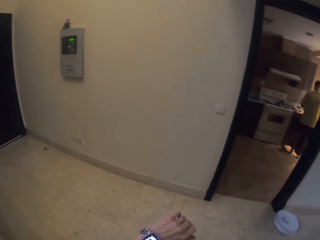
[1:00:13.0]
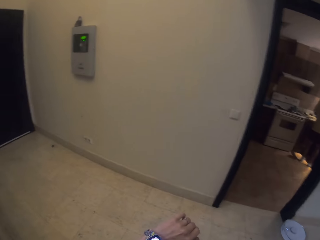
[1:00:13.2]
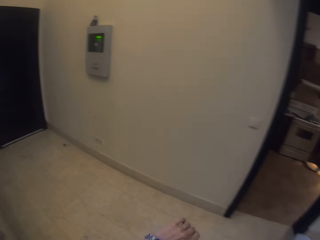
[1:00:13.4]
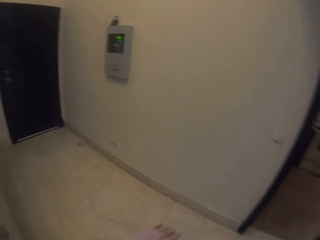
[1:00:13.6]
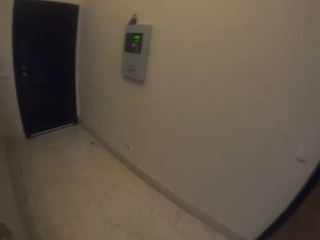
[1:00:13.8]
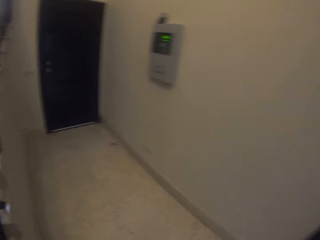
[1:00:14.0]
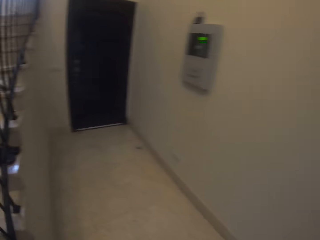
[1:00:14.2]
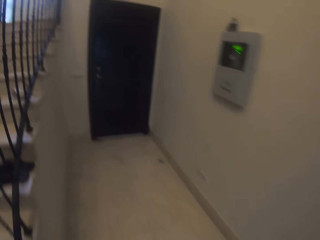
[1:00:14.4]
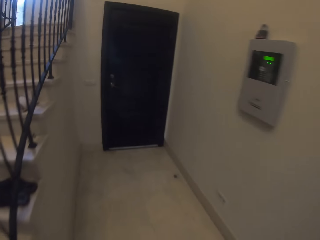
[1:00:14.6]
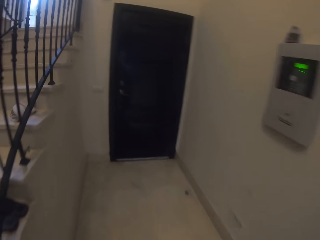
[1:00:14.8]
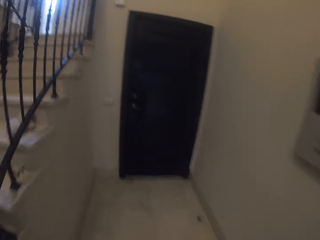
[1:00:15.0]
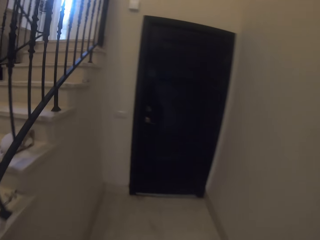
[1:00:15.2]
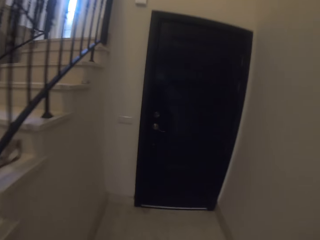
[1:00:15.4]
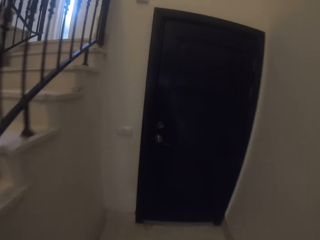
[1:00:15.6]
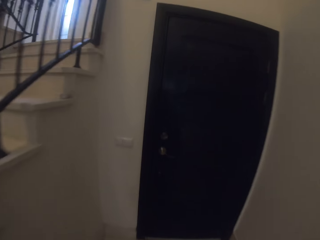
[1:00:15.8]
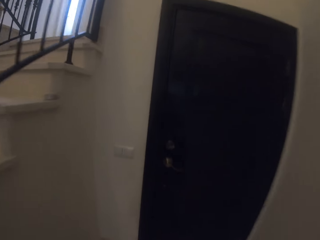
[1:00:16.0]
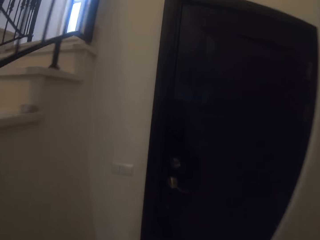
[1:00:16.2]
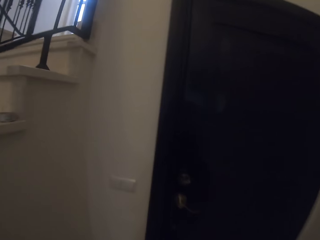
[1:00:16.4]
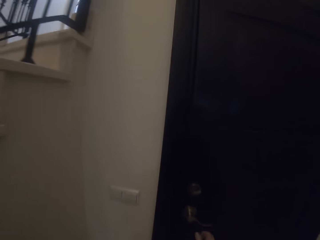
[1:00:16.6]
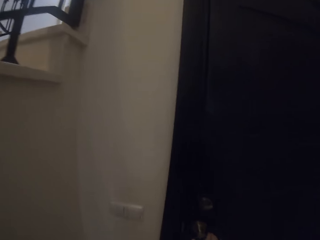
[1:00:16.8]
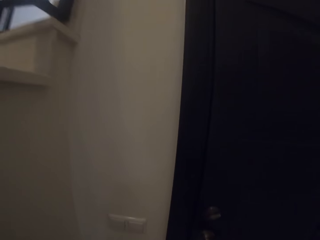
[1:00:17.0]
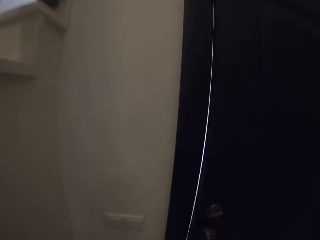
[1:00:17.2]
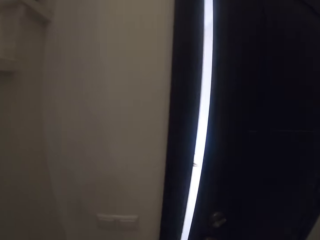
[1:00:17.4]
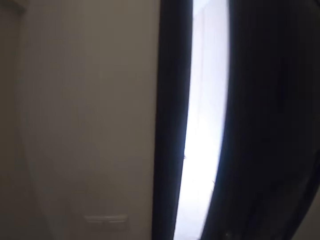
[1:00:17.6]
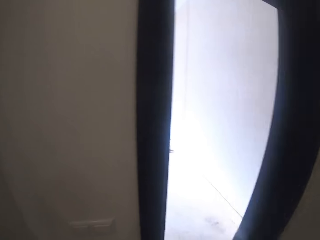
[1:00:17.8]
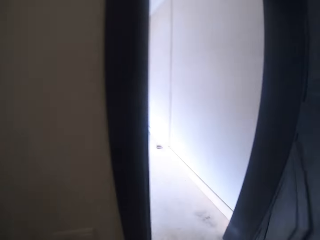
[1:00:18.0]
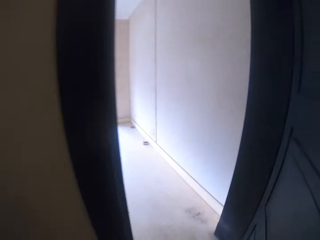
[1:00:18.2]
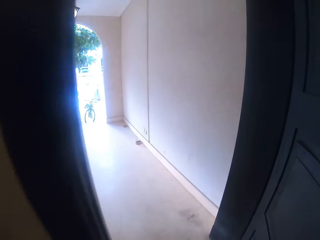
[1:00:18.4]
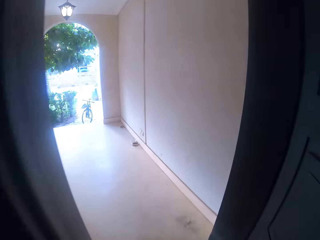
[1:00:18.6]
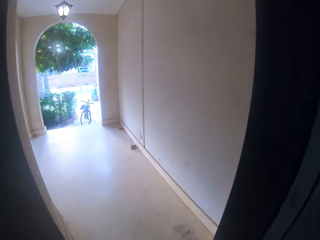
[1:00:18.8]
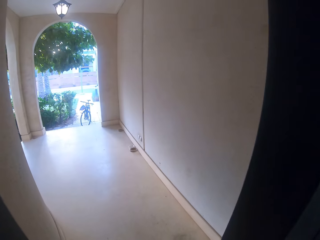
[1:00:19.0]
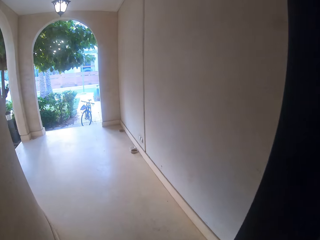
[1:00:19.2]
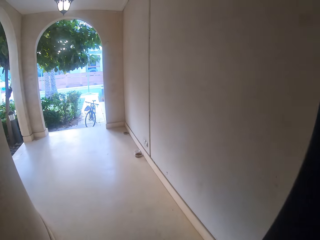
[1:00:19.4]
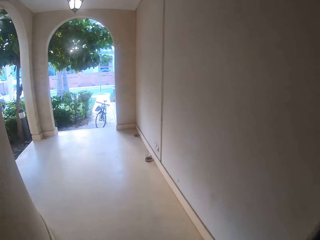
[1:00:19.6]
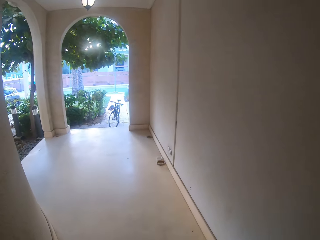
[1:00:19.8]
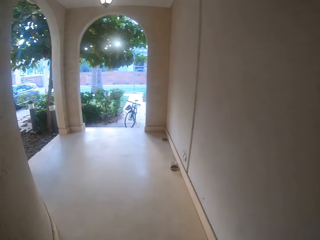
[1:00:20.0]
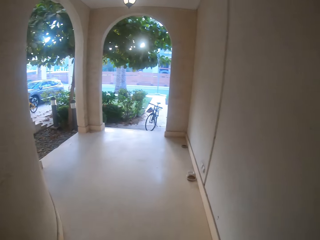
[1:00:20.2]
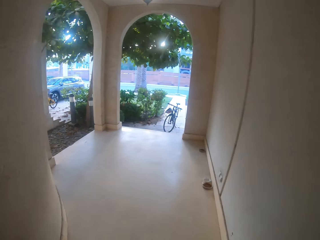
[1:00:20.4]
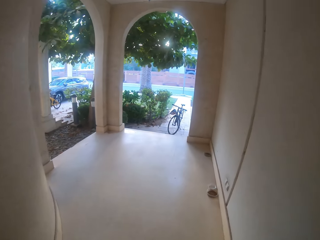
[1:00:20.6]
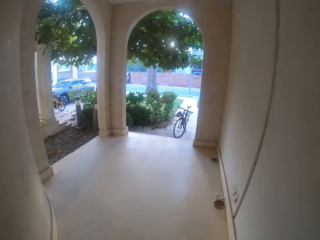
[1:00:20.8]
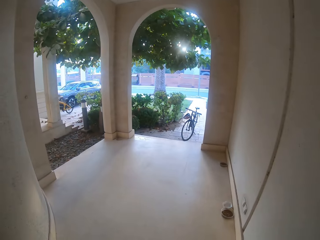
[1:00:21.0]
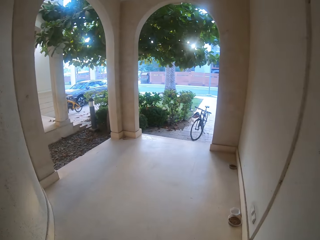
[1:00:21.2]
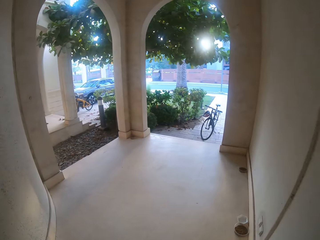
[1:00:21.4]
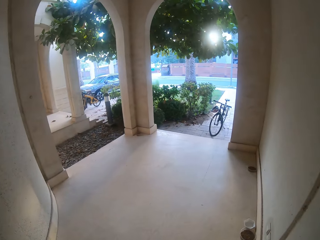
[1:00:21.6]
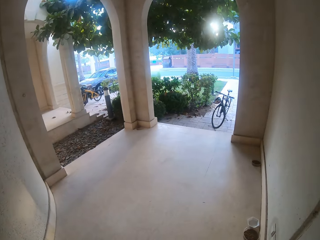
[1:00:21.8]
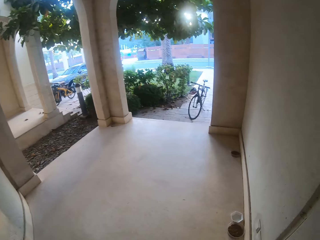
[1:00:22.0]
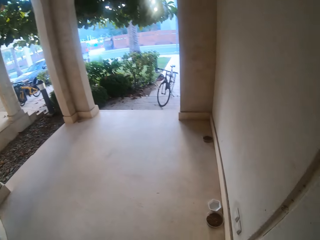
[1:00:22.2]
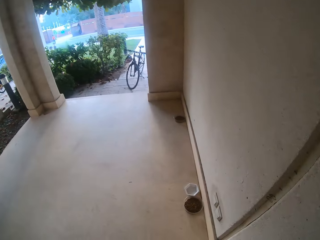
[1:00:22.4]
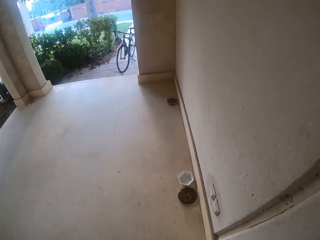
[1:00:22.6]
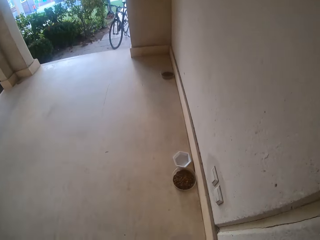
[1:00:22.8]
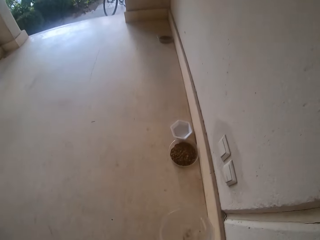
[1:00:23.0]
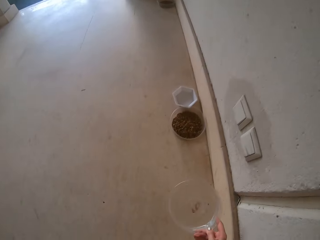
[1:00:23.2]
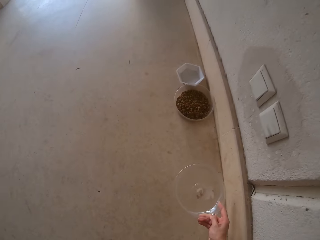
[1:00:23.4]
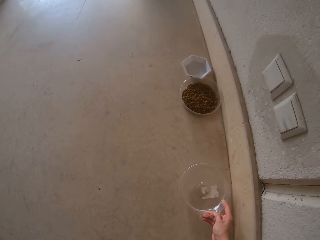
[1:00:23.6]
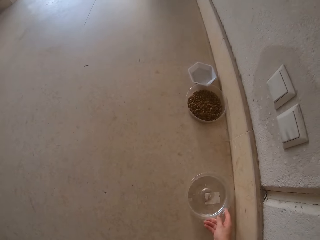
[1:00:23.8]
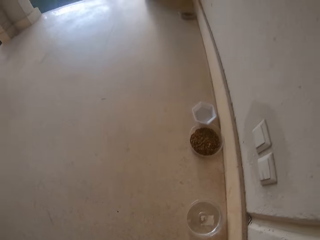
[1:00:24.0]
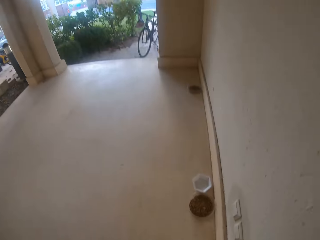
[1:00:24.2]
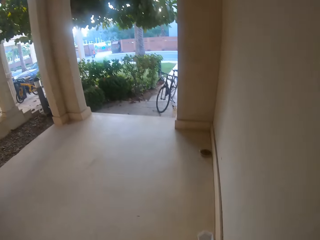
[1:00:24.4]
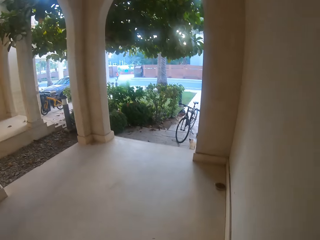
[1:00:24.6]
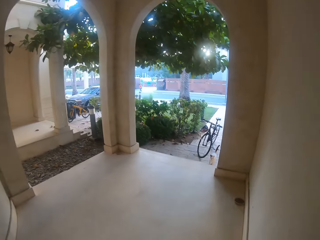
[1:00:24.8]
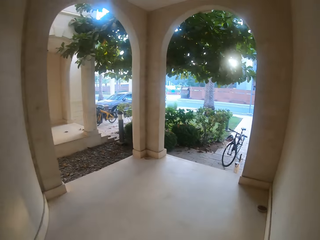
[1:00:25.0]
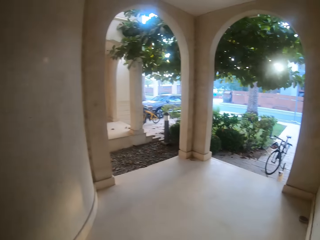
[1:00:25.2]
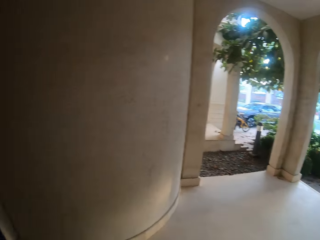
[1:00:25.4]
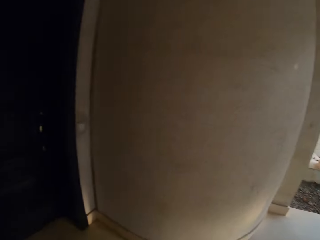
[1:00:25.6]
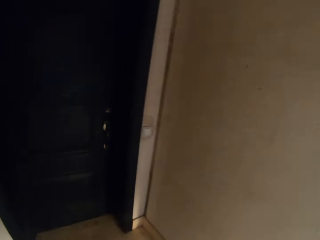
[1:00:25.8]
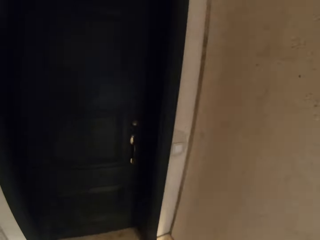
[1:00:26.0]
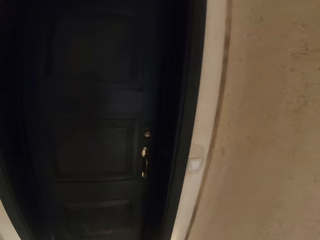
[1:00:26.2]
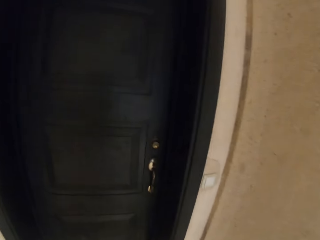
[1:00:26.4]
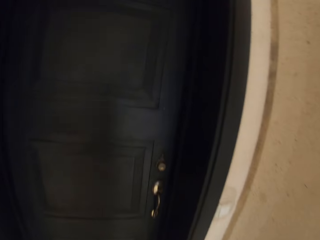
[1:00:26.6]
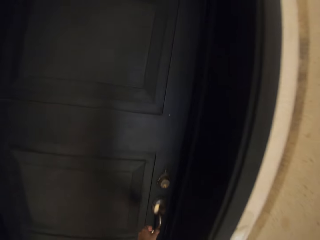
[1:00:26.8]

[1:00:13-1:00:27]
The camera wearer looks at her wrist watch. She walks around the room. She opens the house door and walks out of the house. She talks to someone. She places a container with water on the floor.

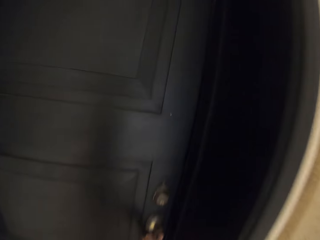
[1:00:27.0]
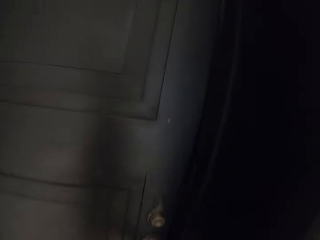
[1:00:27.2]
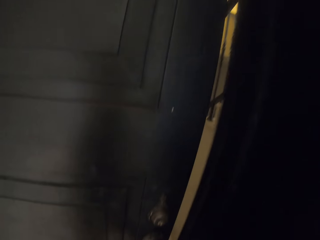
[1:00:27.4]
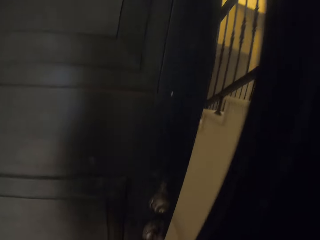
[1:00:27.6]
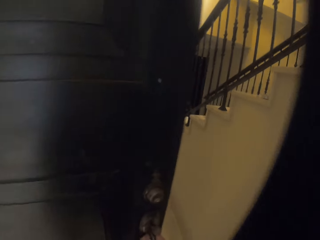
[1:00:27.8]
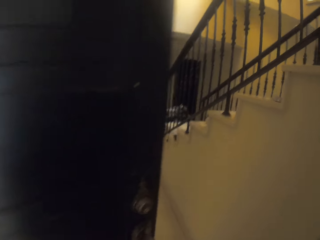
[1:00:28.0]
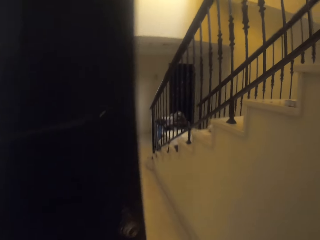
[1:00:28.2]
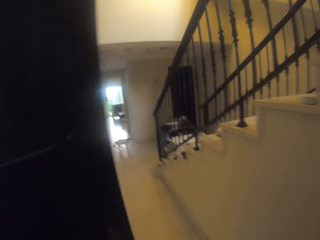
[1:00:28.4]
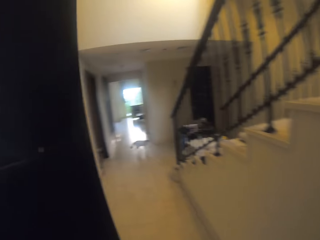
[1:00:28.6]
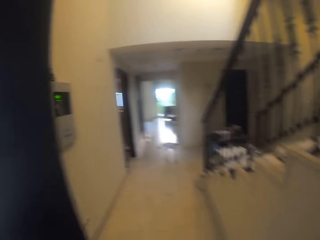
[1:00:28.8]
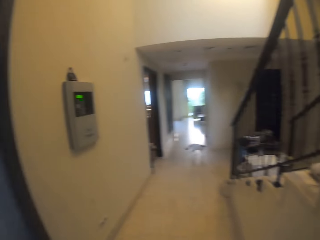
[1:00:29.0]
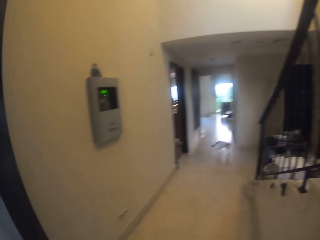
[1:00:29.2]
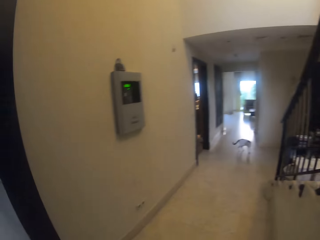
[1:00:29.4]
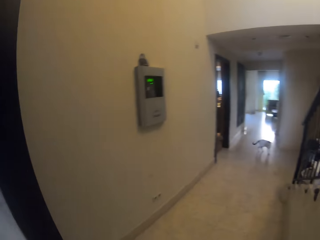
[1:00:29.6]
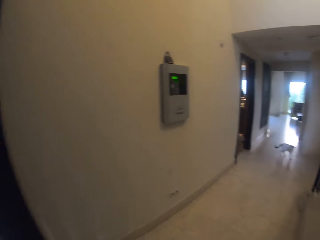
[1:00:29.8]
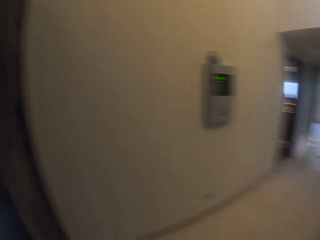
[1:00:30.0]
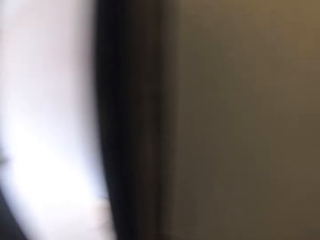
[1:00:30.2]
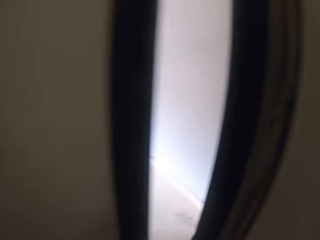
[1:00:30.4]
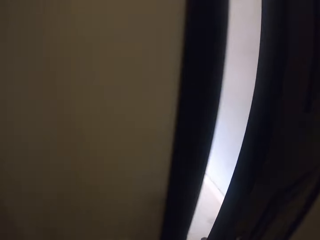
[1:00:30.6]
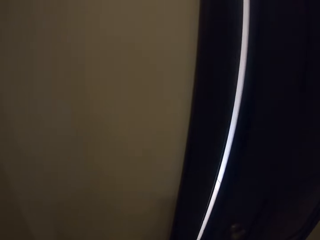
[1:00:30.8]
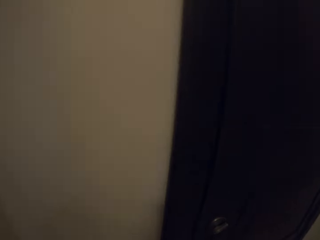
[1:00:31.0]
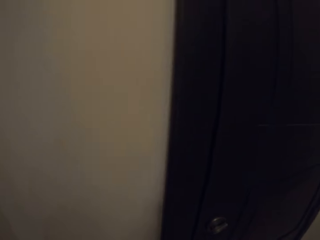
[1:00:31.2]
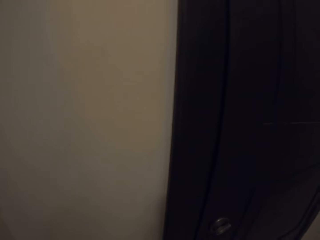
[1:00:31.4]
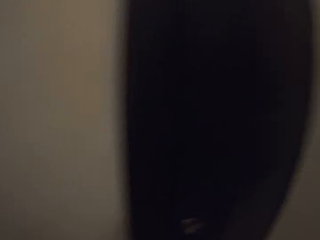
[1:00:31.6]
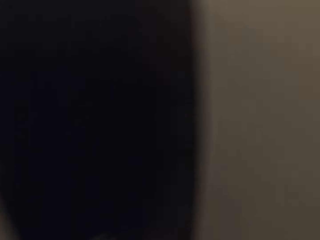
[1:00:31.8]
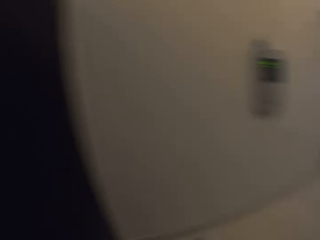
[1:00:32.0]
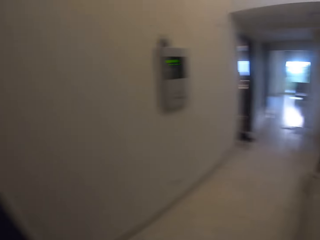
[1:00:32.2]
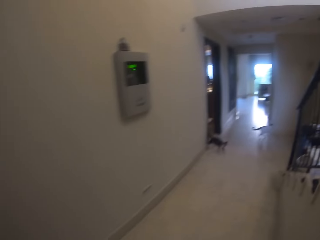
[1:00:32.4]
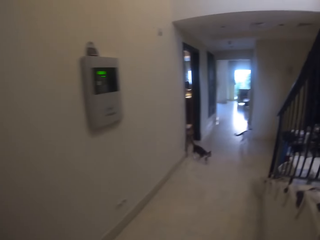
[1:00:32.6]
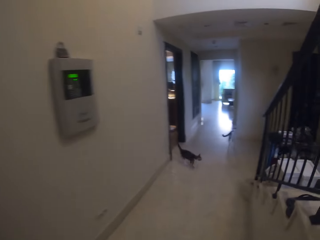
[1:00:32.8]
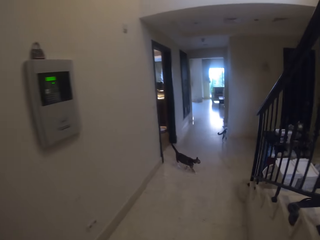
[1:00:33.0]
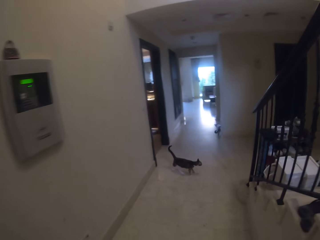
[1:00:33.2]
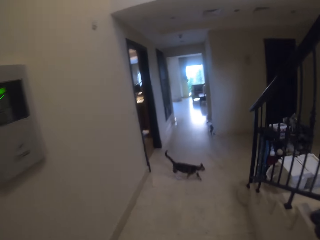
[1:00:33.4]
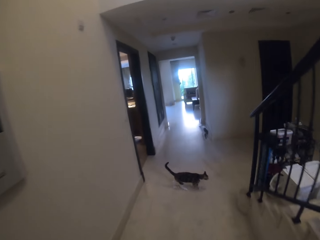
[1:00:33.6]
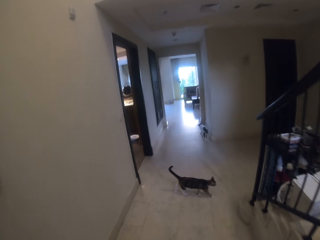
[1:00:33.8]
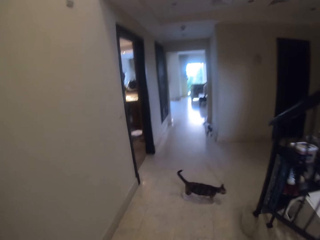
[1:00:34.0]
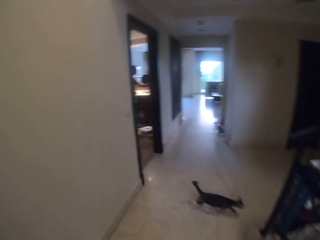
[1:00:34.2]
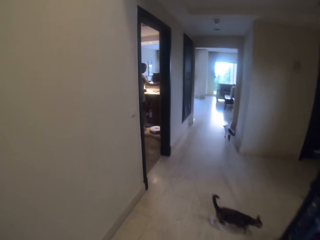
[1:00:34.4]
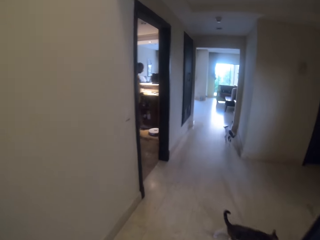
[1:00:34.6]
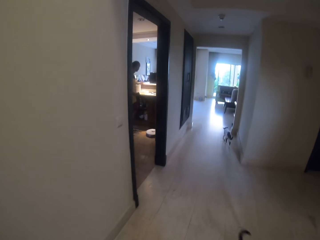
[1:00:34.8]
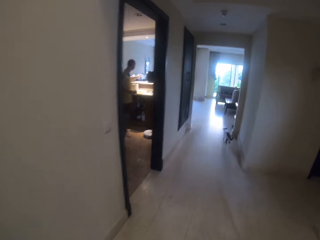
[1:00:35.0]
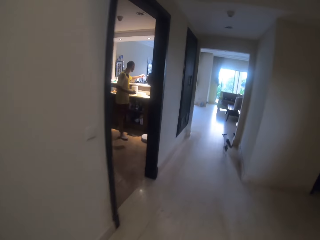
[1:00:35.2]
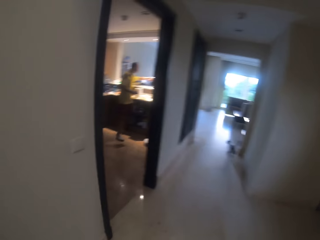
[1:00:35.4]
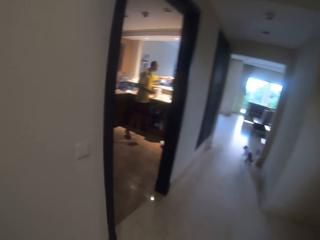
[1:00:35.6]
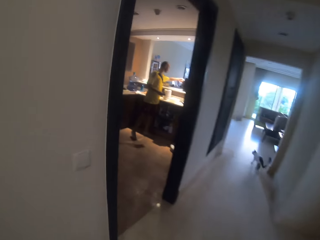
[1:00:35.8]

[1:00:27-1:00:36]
The camera wearer opens the house door. They enter the house. They close the house door. They walk in the house.
